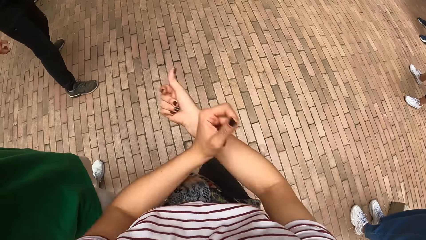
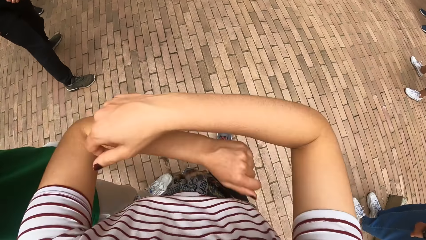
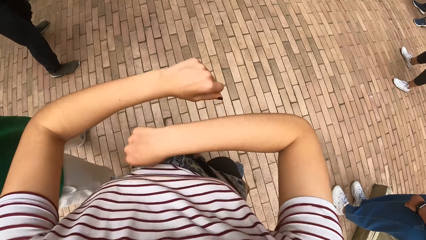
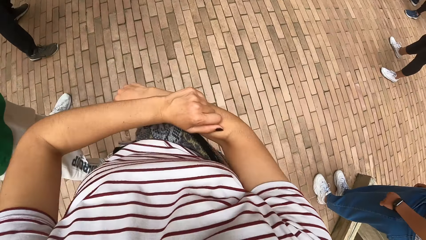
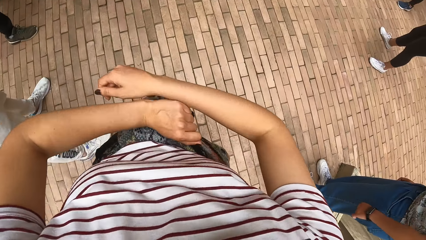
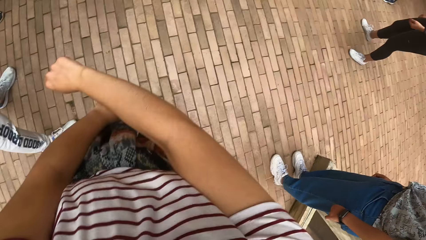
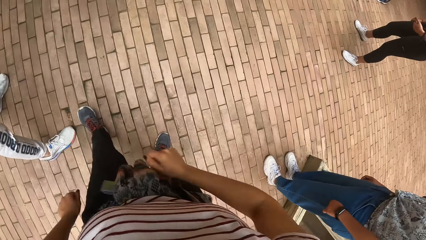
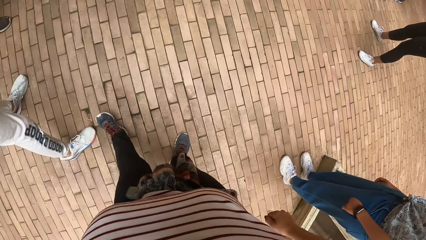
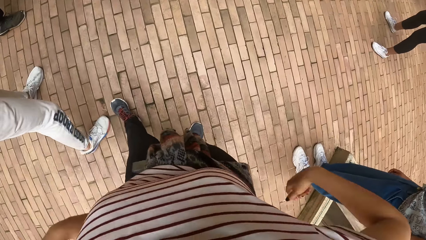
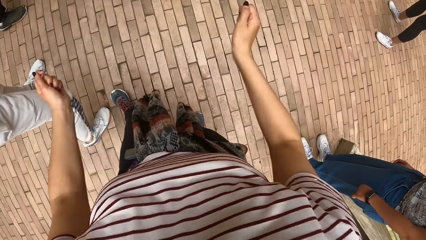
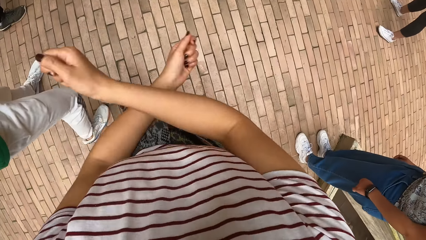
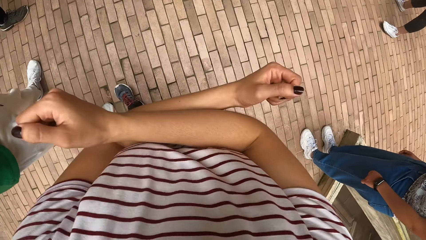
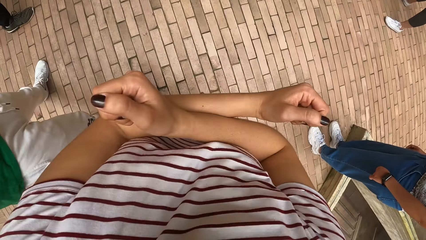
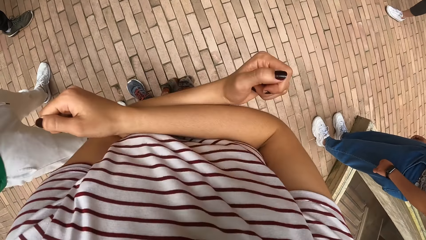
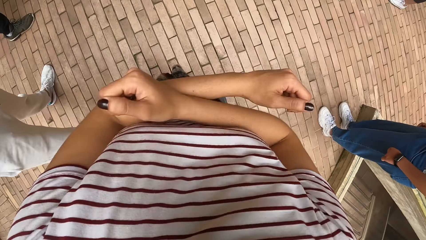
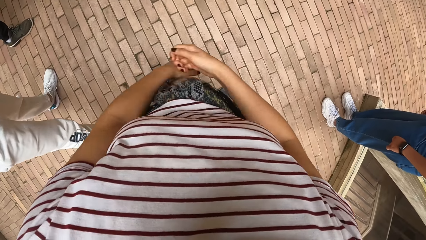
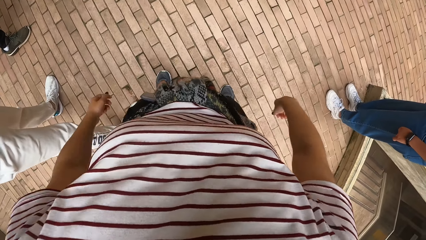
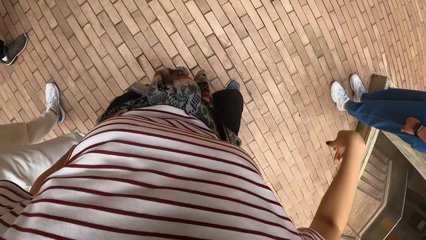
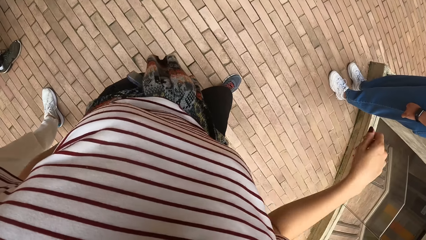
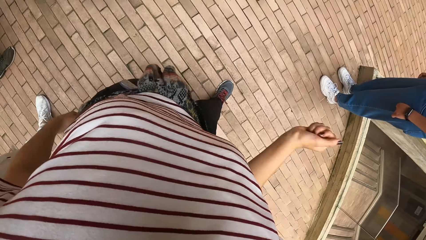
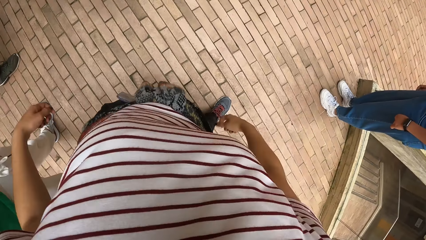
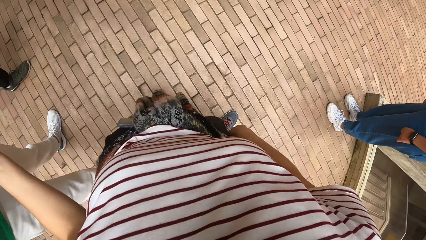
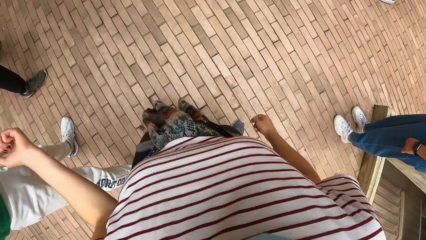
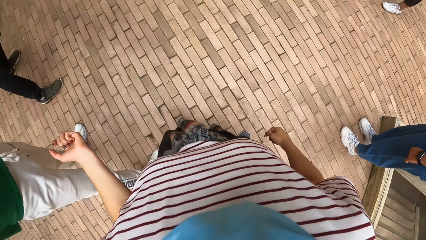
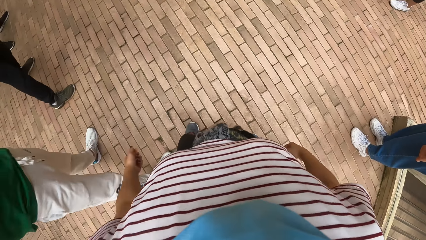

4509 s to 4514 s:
The camera wearer dances.

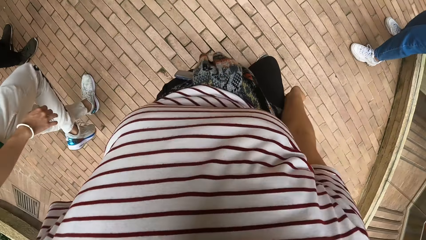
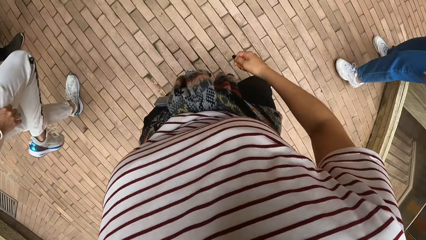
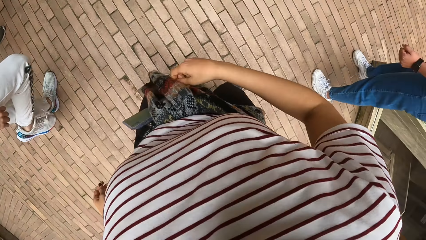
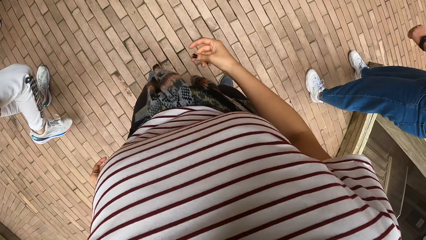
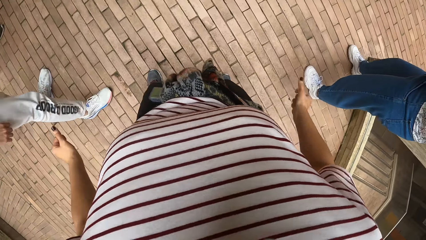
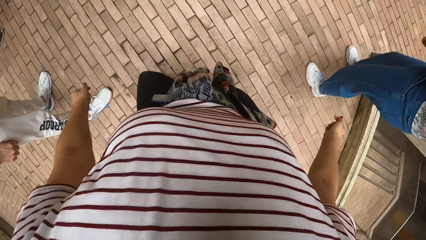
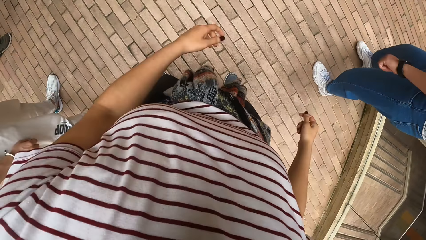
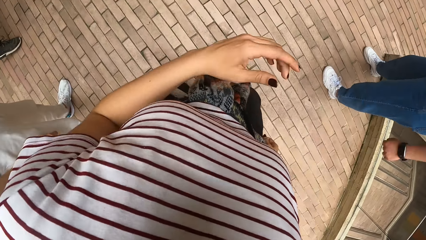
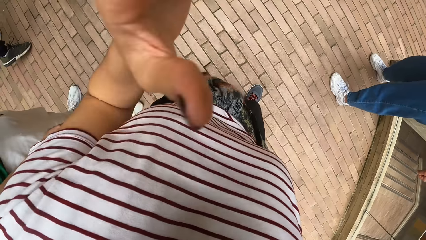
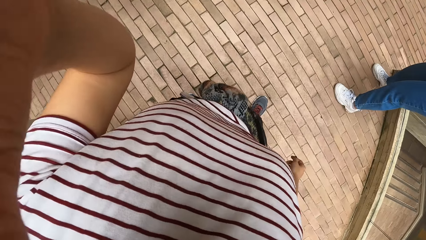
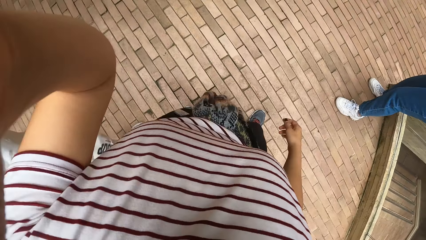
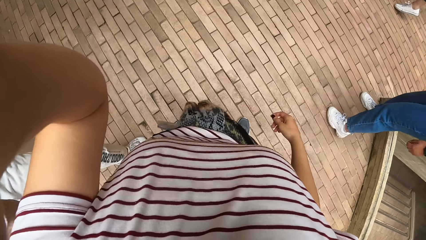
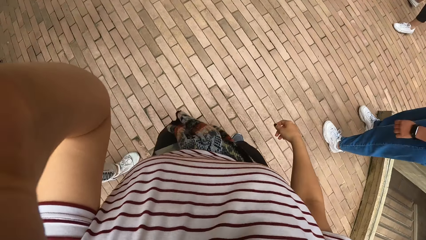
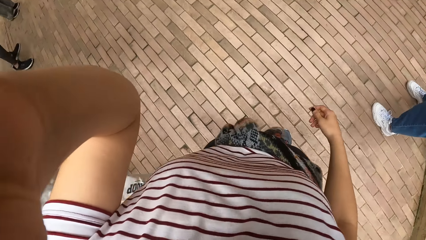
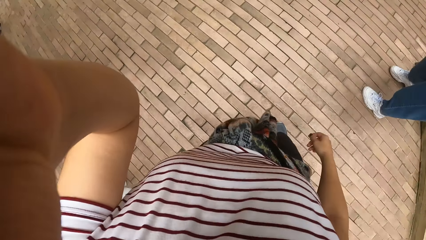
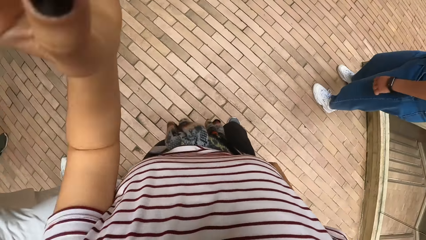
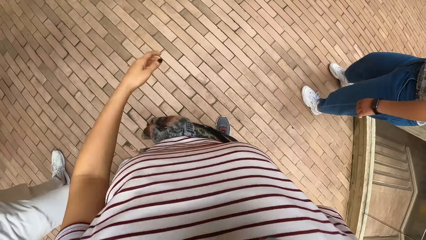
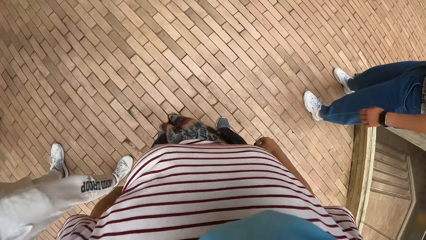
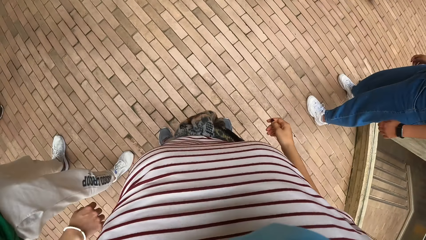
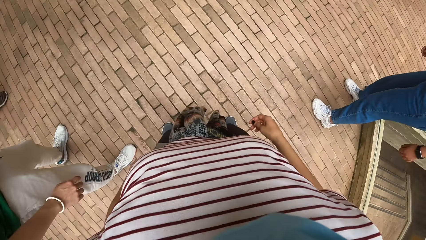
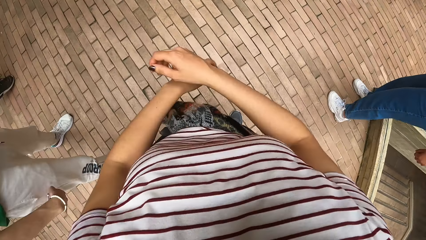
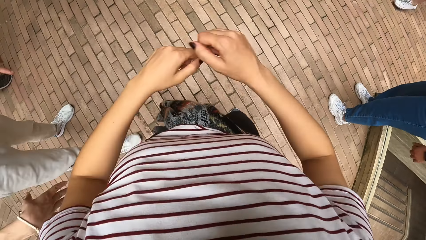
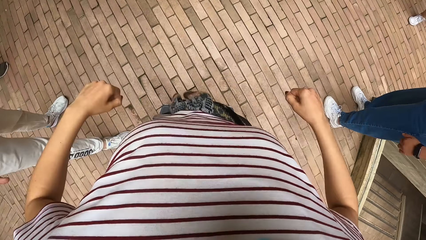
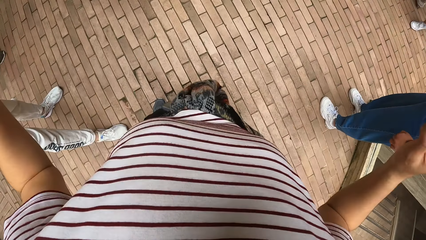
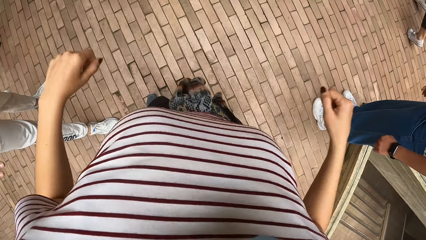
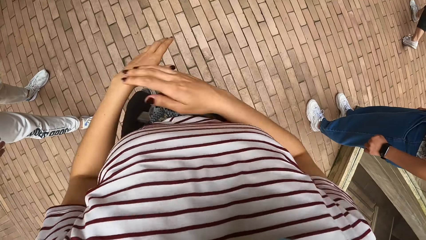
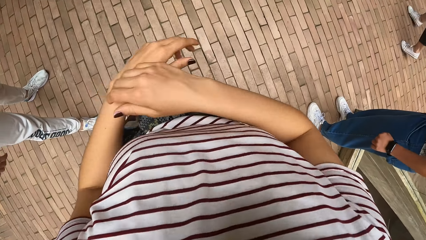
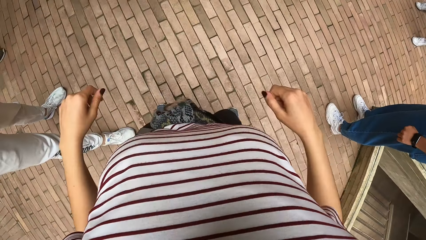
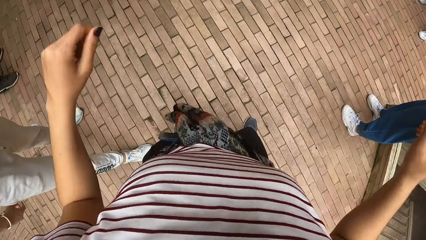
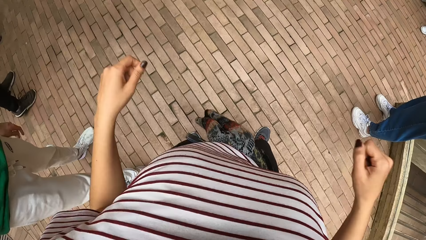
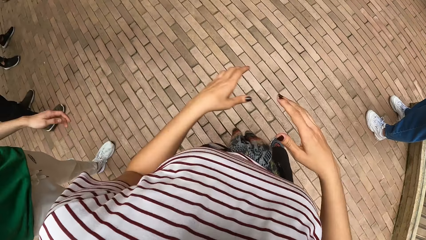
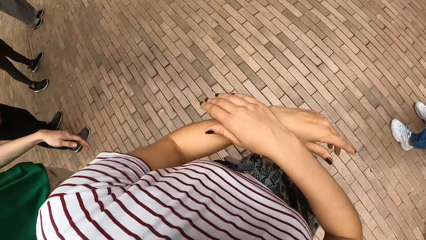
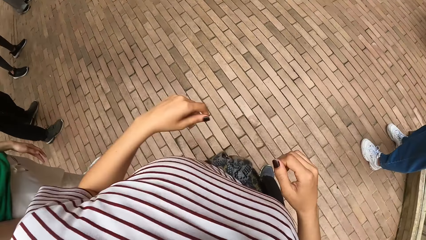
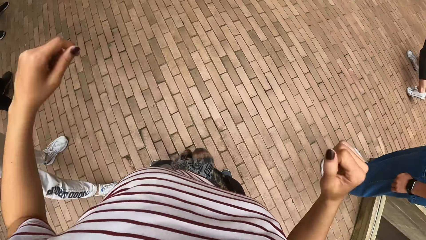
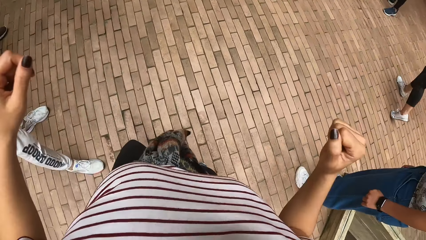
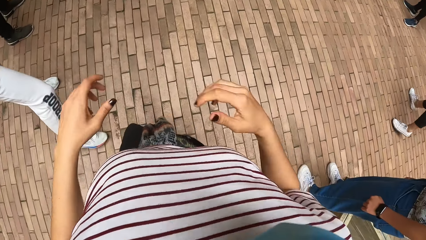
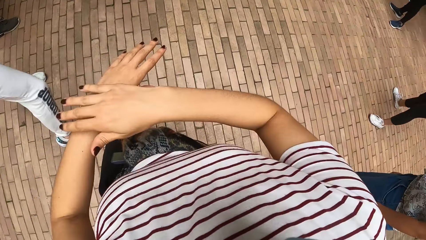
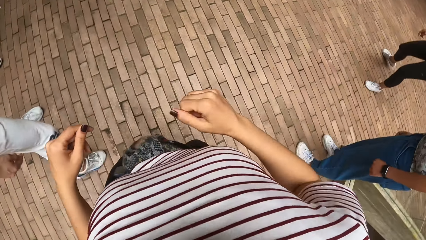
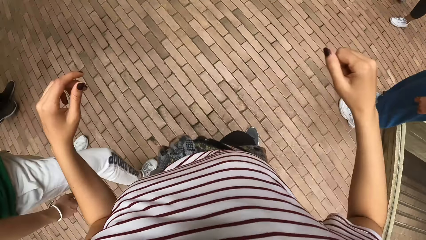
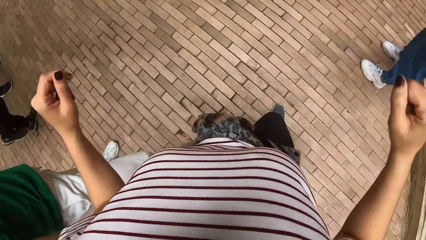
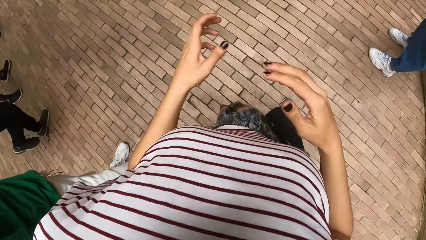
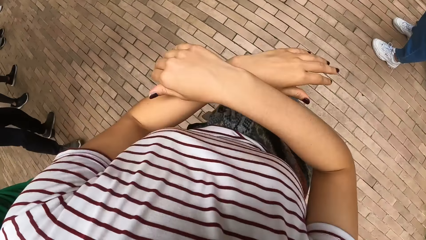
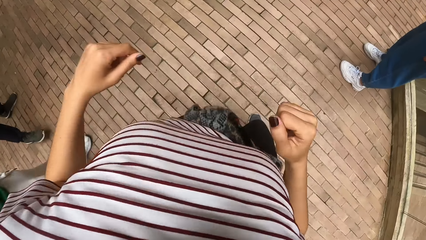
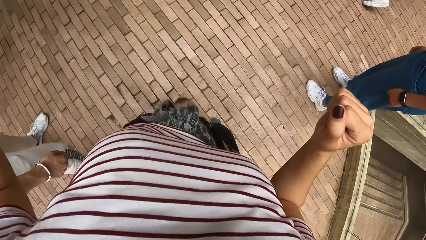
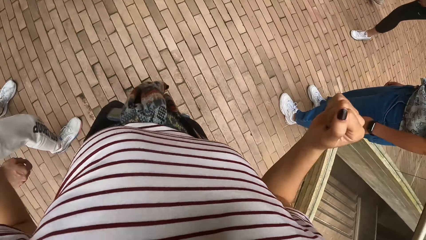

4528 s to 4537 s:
The camera wearer touches her face with her left hand. She holds the camera. She dances.

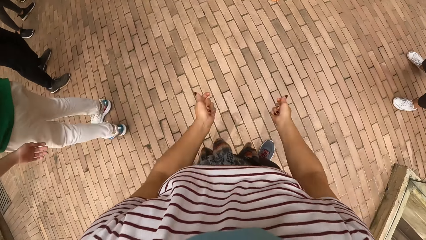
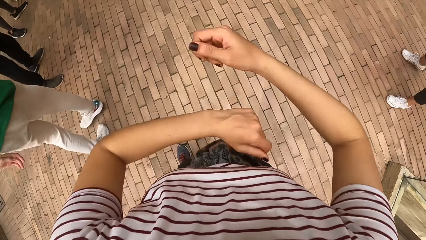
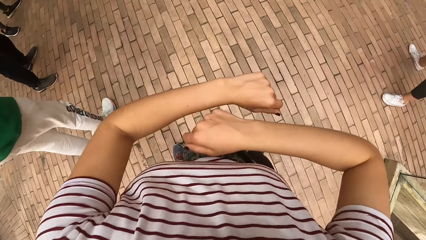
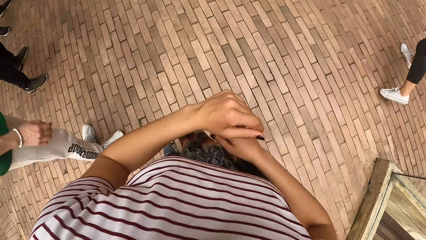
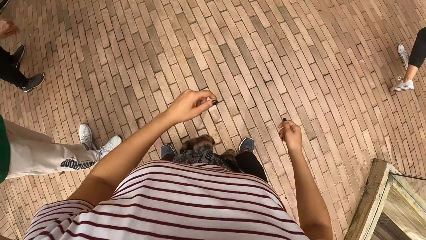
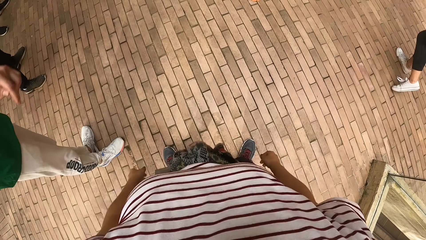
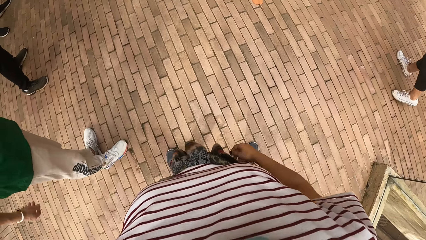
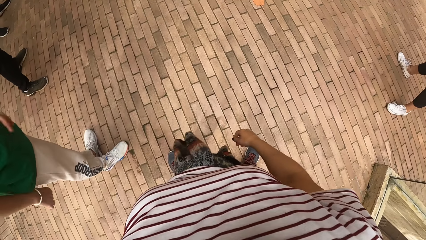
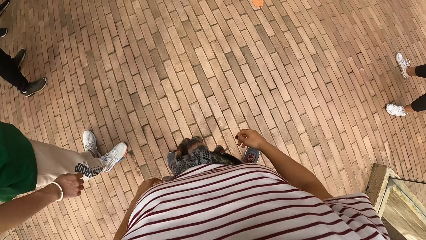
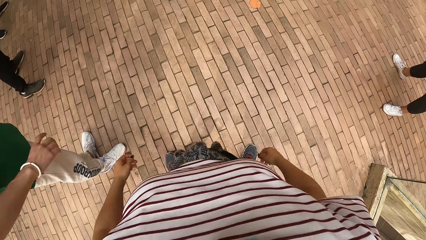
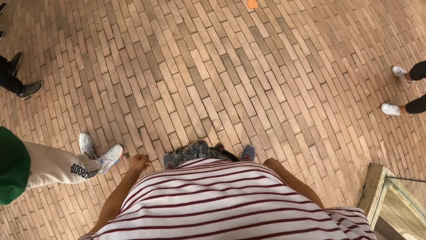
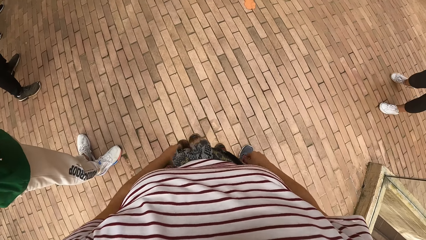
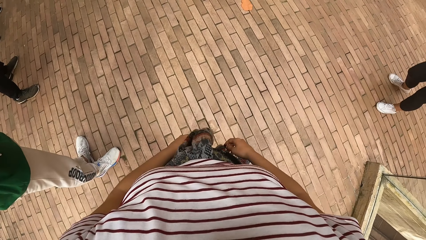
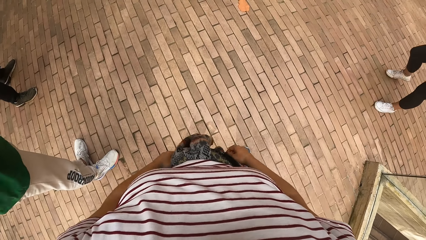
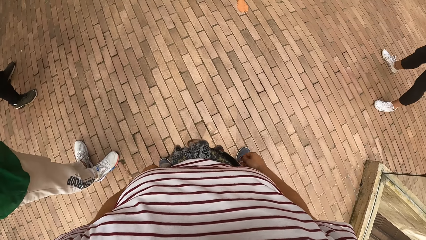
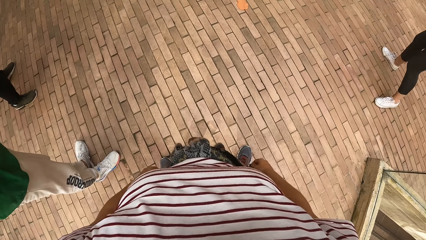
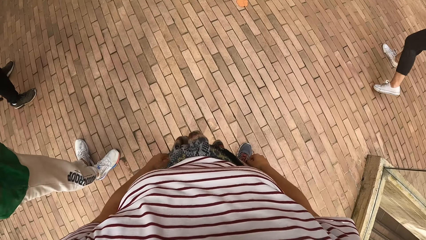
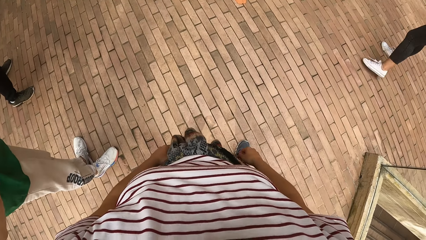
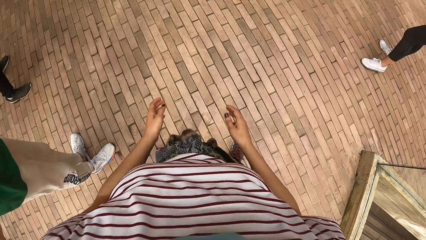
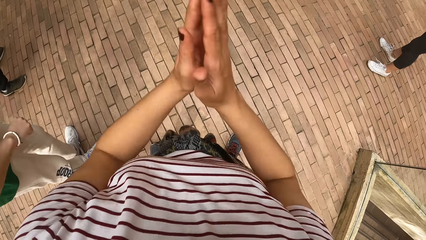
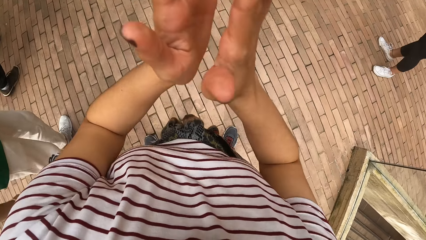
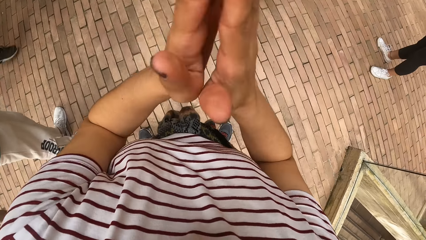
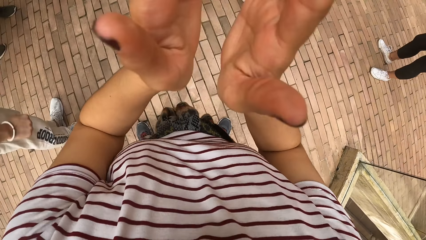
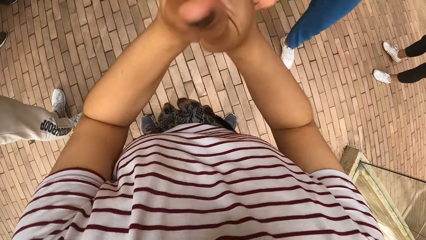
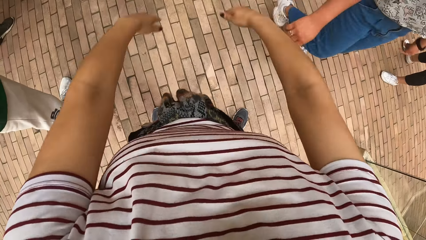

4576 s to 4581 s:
The camera wearer stops. They clap.
